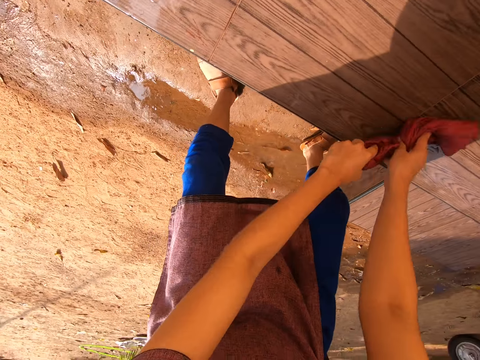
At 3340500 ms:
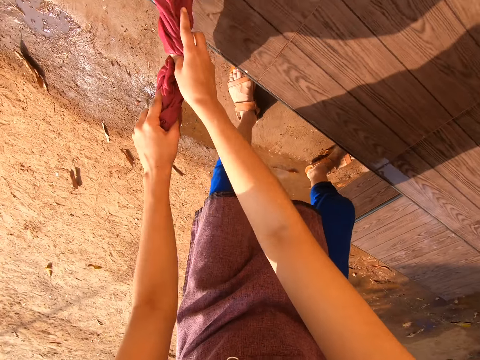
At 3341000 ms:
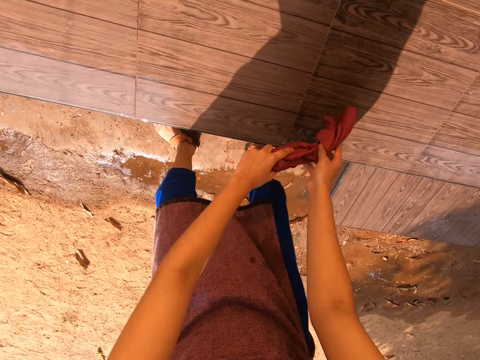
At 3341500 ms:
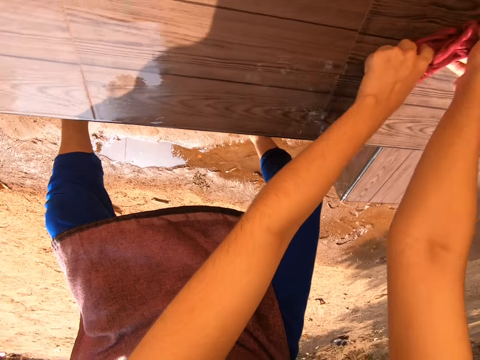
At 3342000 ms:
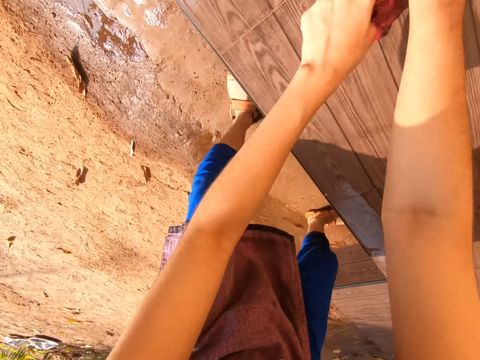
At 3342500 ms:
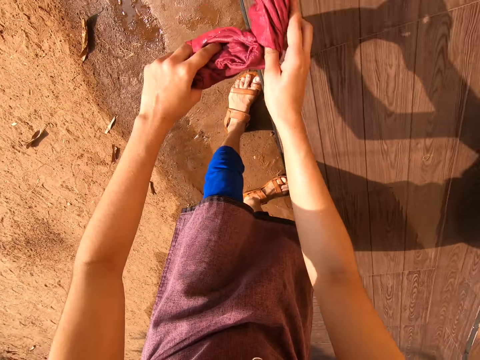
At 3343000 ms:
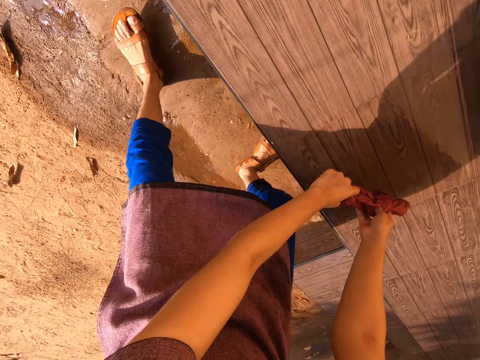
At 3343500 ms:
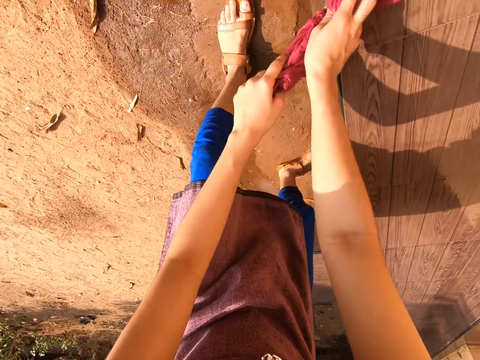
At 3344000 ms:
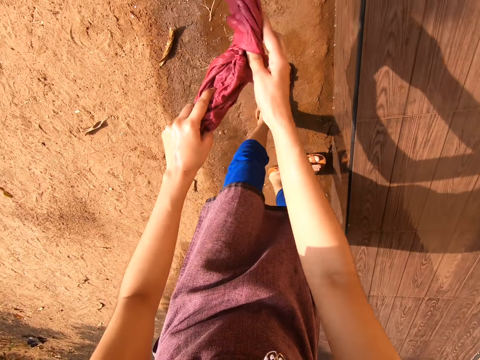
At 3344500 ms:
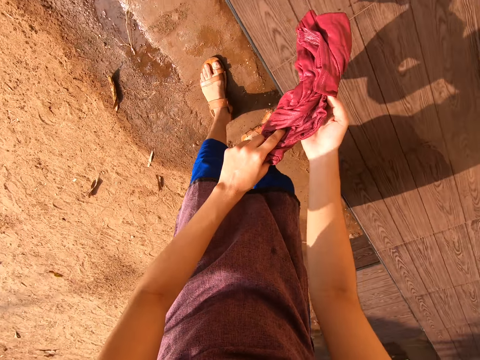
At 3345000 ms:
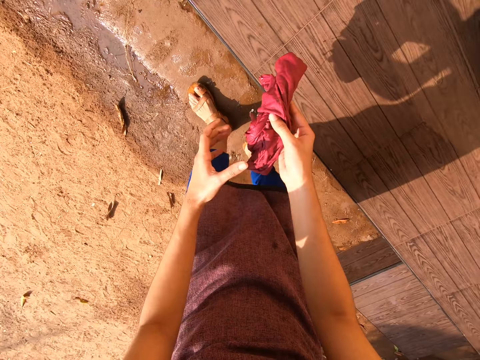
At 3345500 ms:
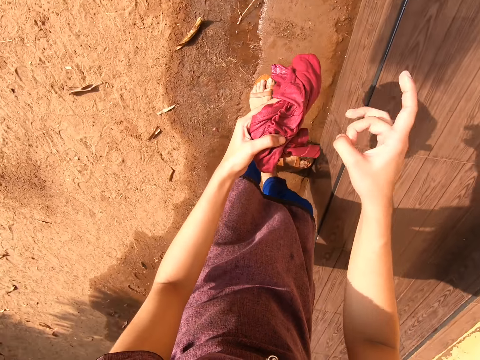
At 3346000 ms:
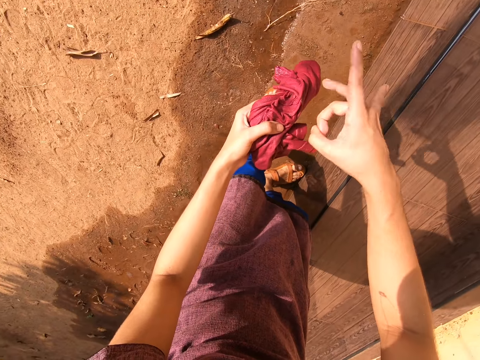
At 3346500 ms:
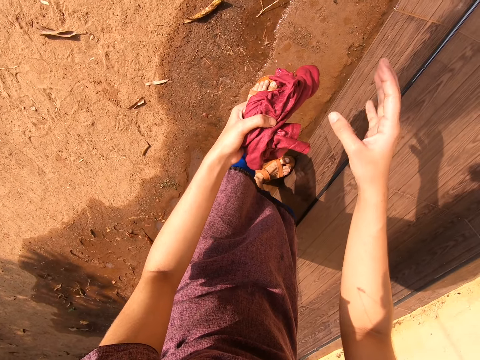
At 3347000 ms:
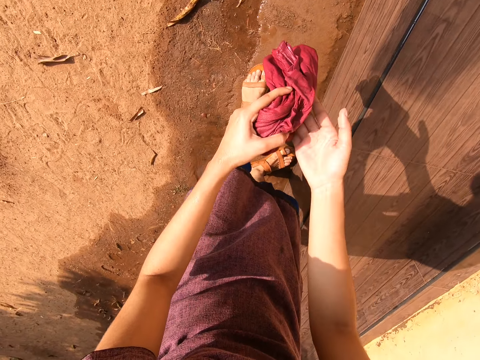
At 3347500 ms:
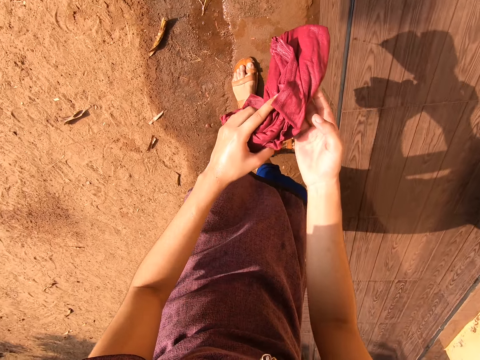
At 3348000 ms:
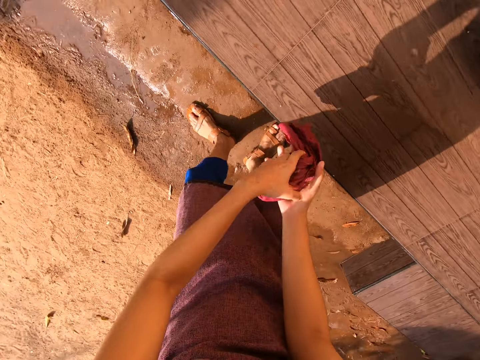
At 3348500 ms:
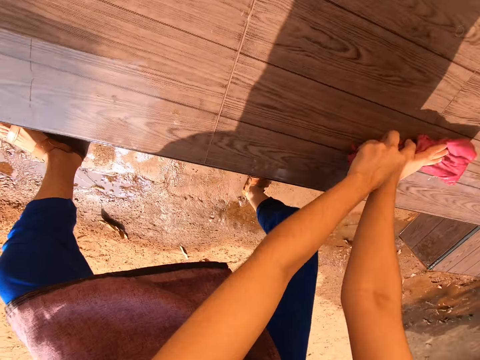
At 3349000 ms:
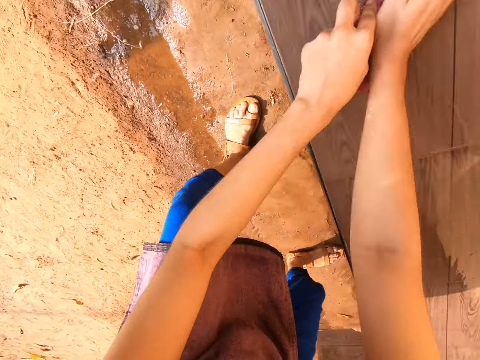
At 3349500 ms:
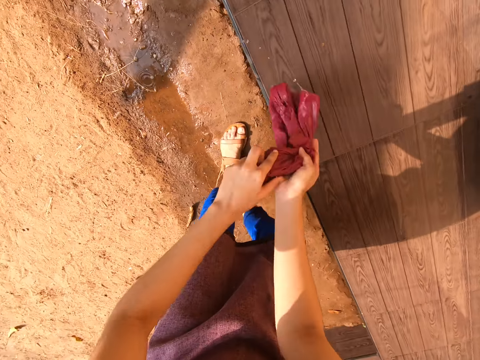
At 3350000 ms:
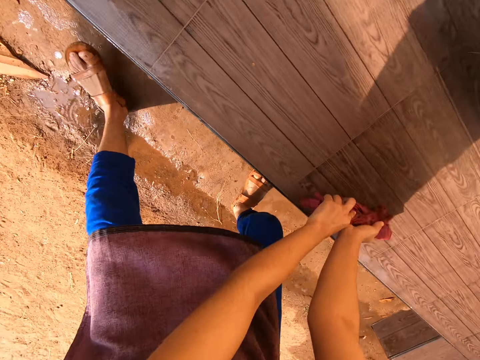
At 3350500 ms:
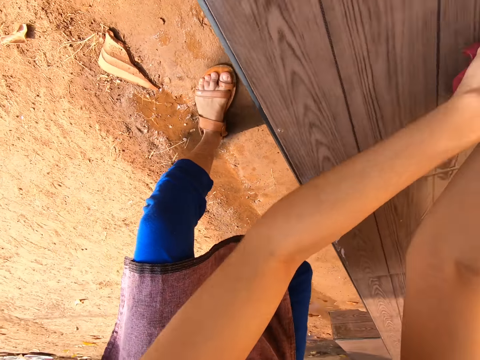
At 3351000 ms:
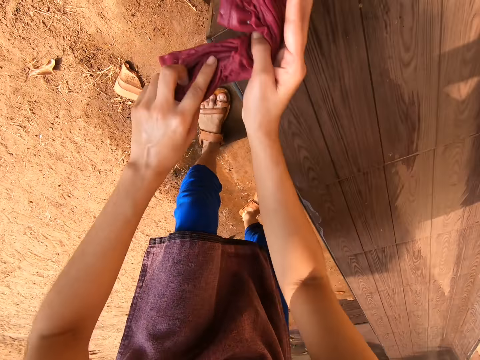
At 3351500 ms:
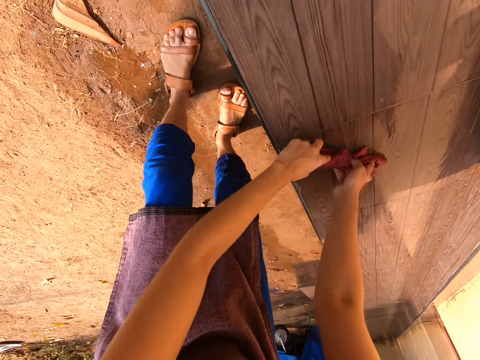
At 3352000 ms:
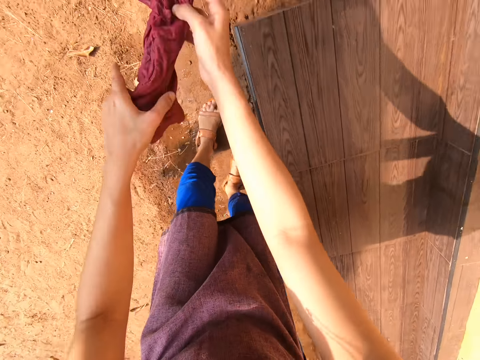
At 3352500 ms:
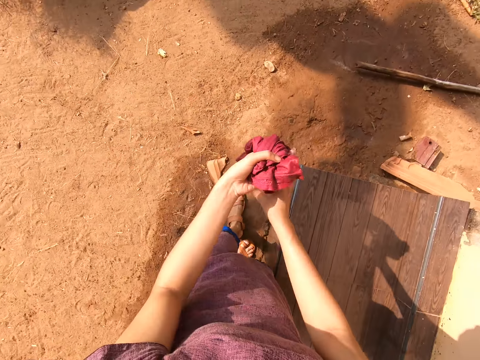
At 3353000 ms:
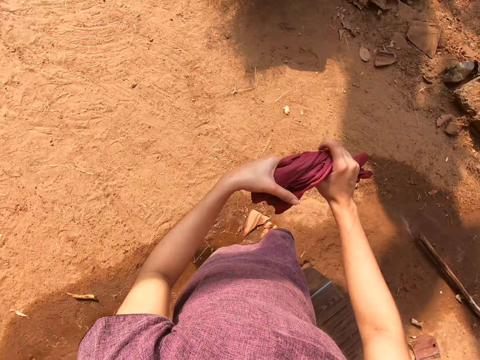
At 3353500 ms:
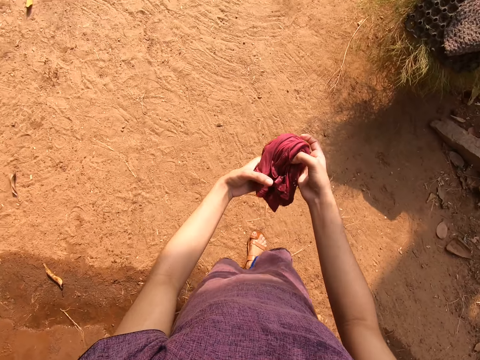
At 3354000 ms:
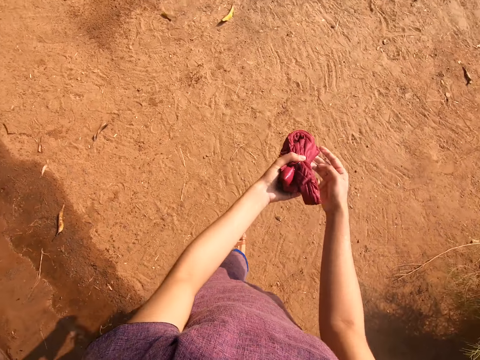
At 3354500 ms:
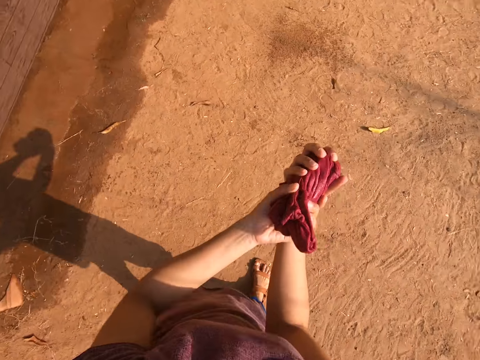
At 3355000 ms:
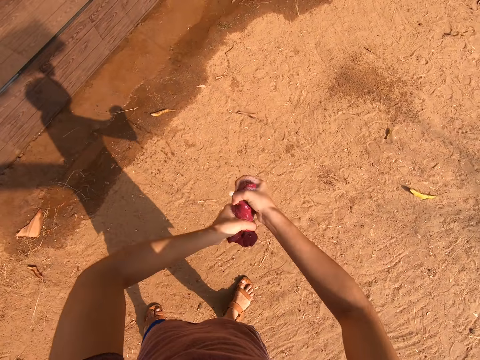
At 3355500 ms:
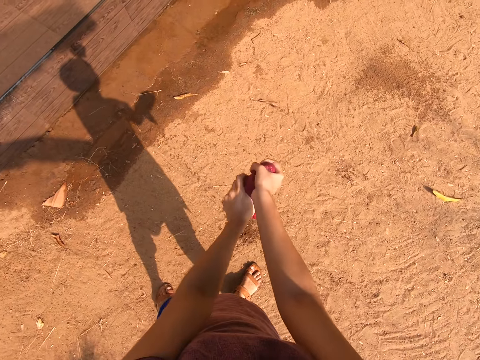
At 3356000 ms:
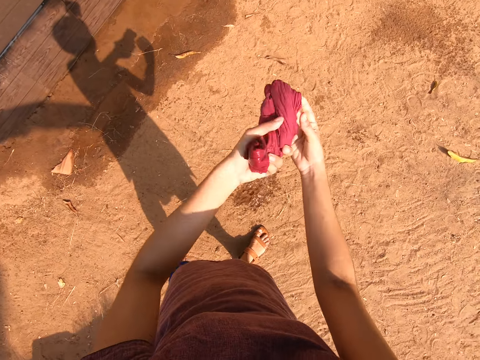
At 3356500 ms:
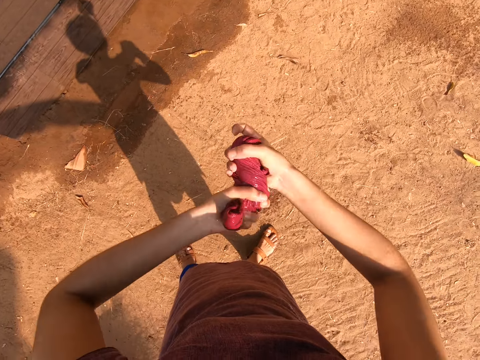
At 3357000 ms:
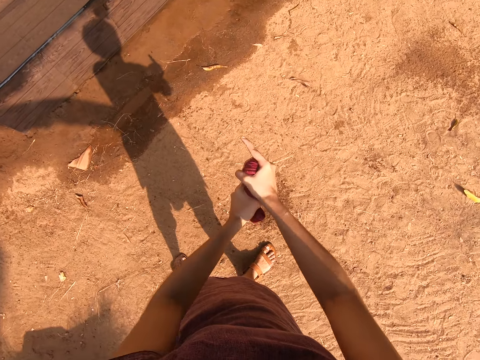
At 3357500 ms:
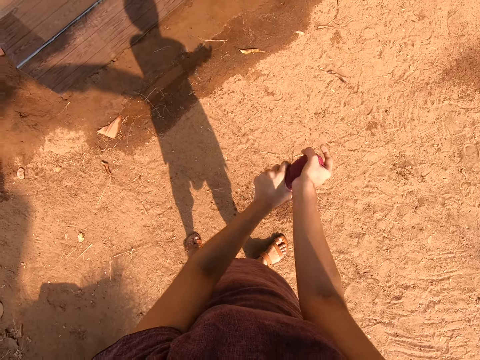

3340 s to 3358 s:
The camera wearer adjusts the cloth in her hands. She cleans the front stairs with the cloth in her hands. She squeezes the cloth in her hands. She steps away from the front stairs.

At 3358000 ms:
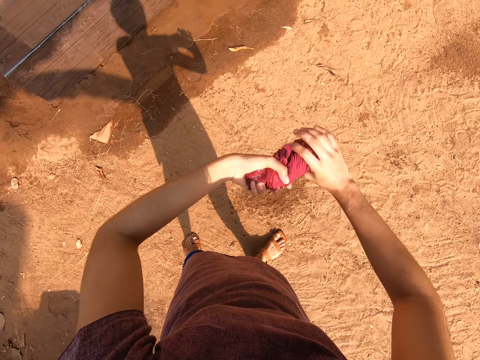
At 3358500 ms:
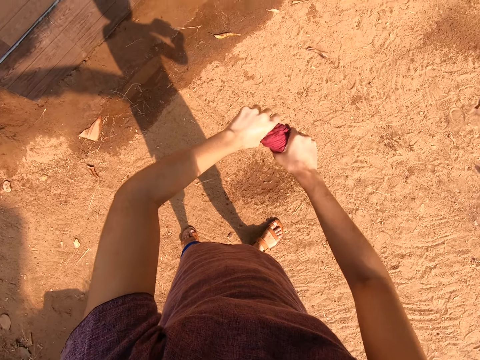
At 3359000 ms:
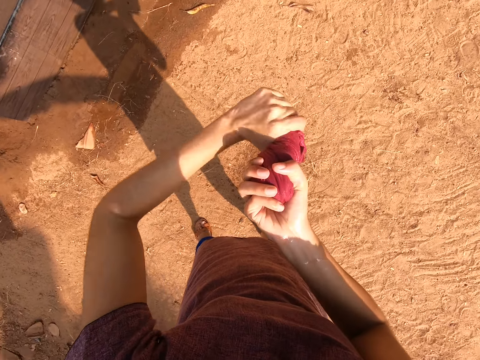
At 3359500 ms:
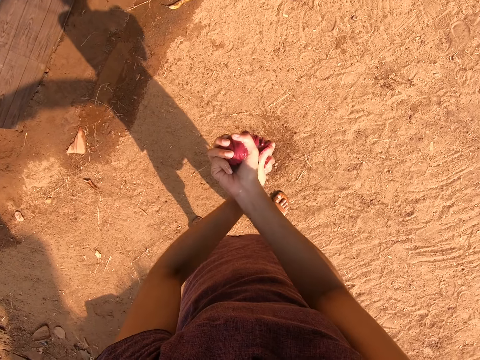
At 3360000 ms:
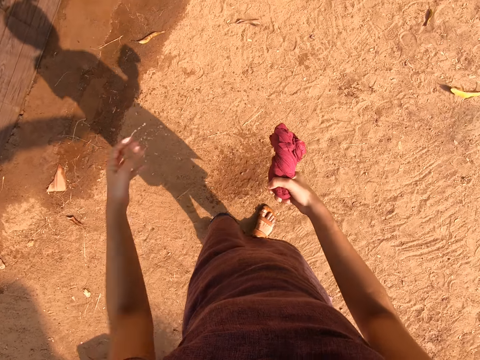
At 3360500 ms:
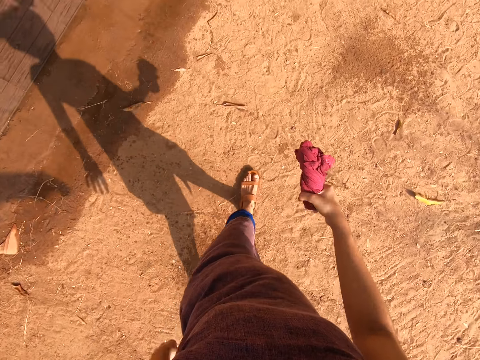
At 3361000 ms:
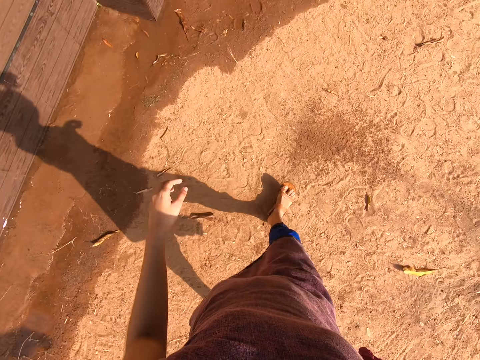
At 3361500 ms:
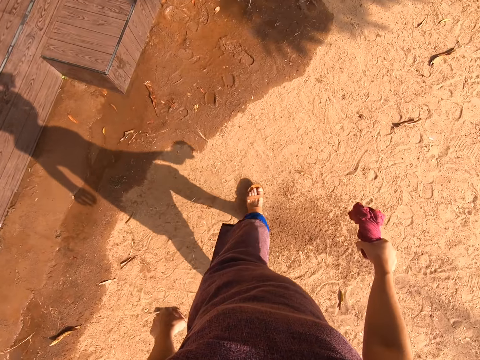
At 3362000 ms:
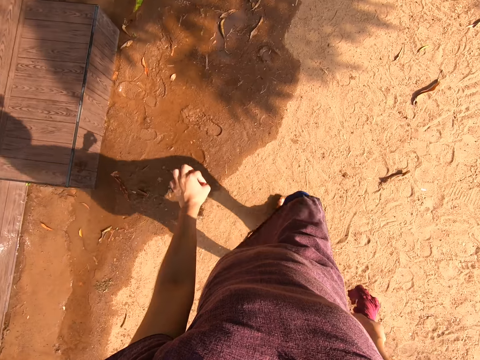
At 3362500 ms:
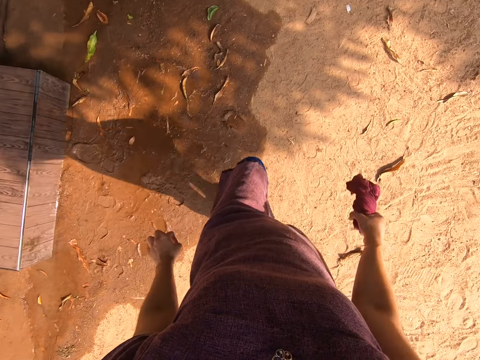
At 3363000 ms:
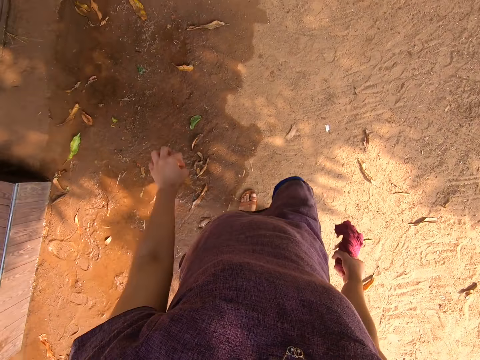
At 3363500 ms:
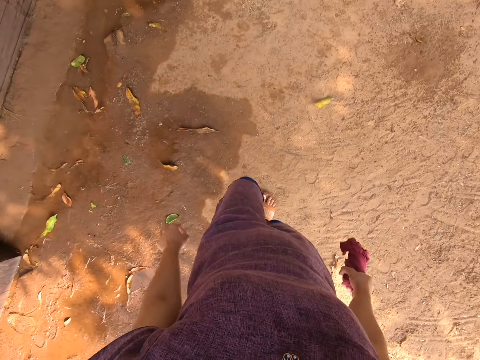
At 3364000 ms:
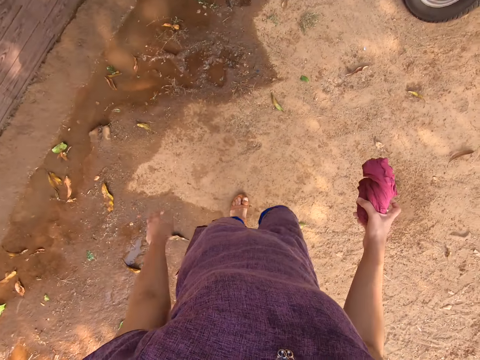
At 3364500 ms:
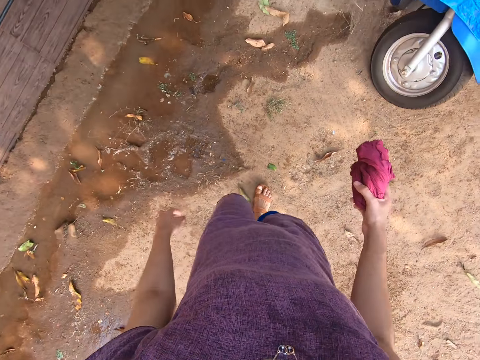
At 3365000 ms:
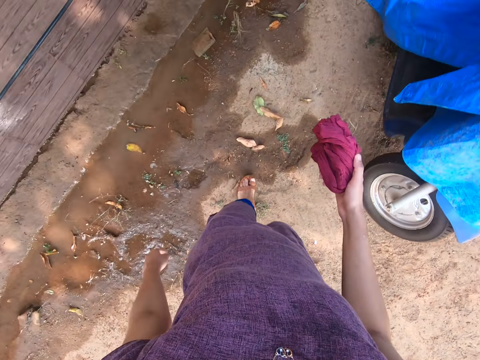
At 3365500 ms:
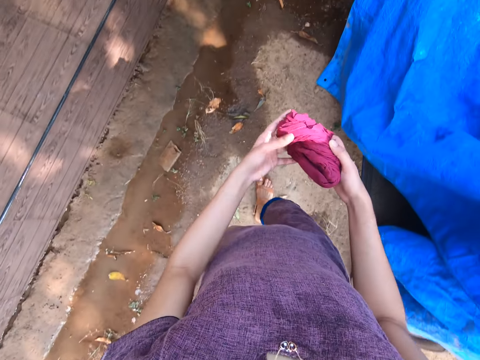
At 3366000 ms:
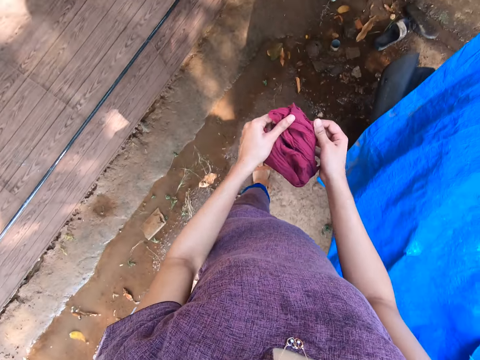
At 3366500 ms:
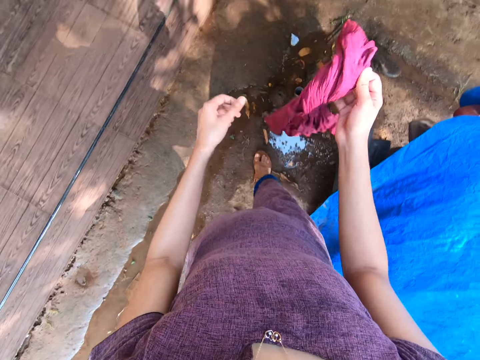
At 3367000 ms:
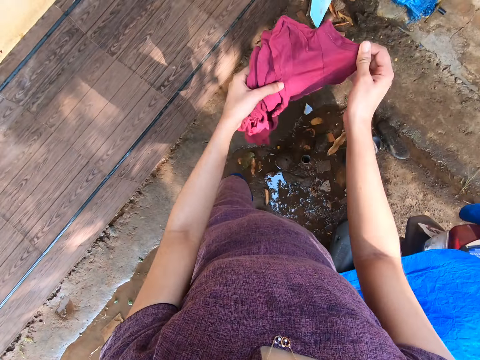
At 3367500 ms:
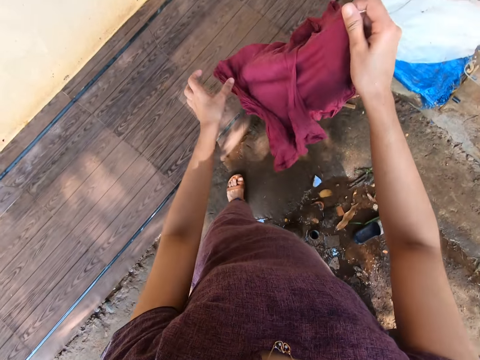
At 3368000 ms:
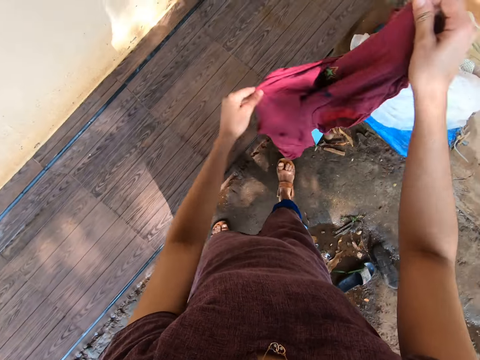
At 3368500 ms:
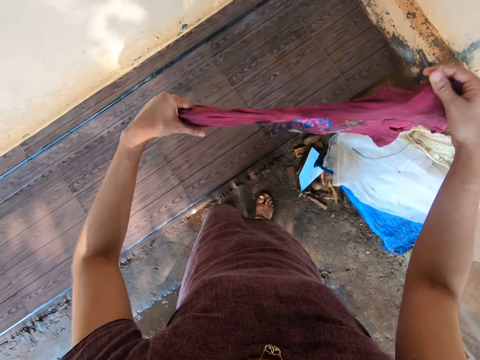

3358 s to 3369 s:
The camera wearer walks around the compound. She adjusts the cloth in her hands.
